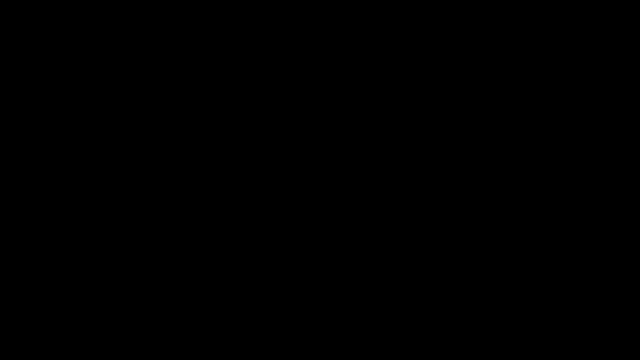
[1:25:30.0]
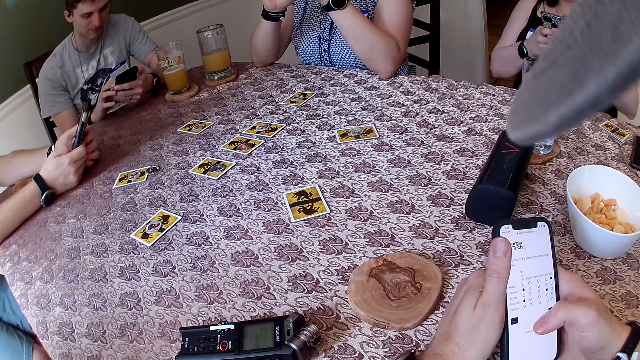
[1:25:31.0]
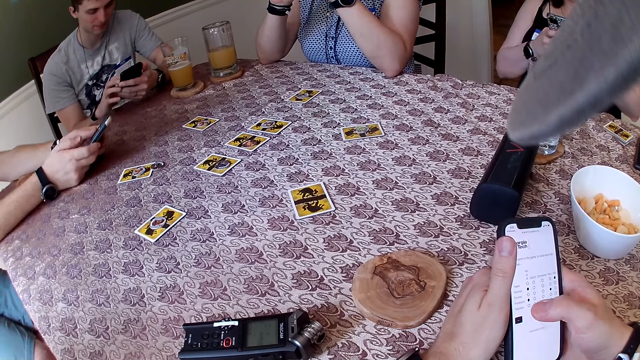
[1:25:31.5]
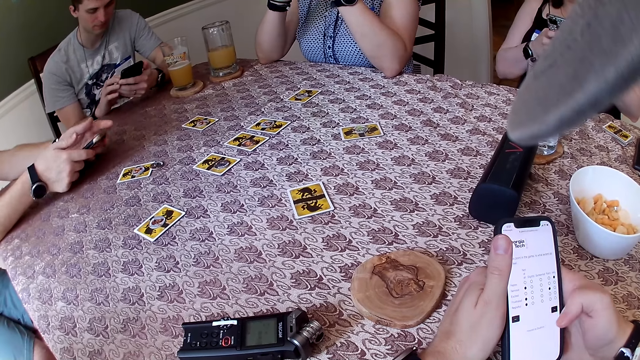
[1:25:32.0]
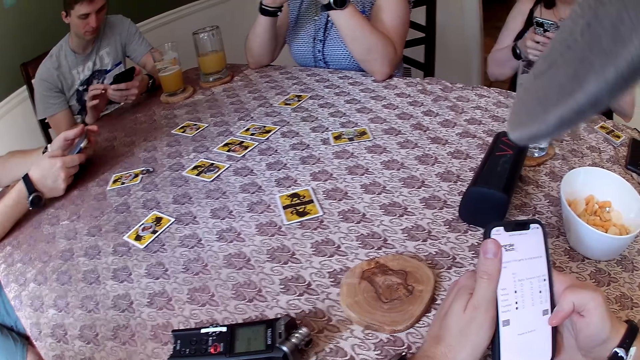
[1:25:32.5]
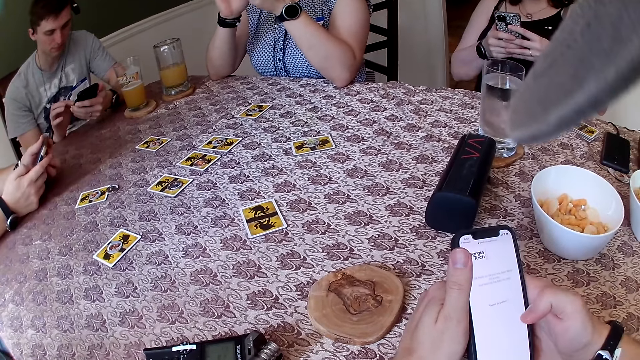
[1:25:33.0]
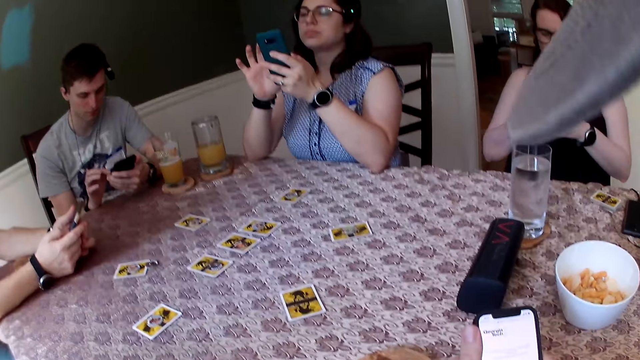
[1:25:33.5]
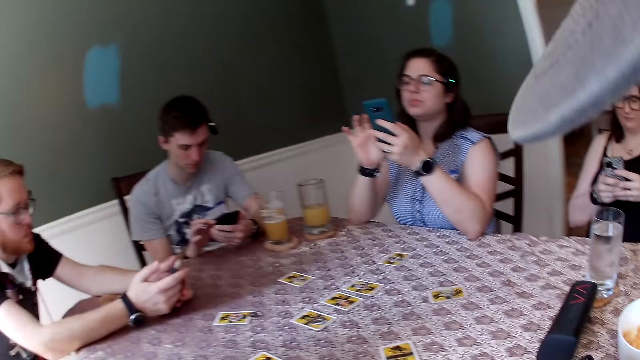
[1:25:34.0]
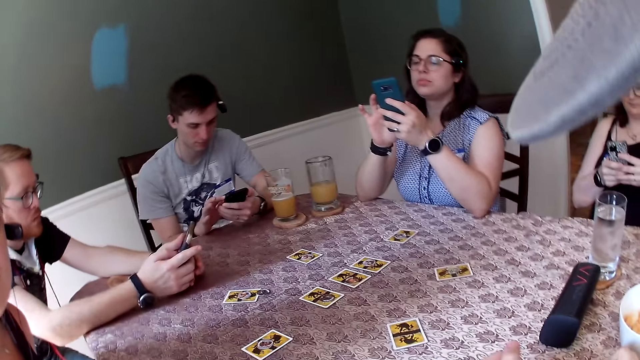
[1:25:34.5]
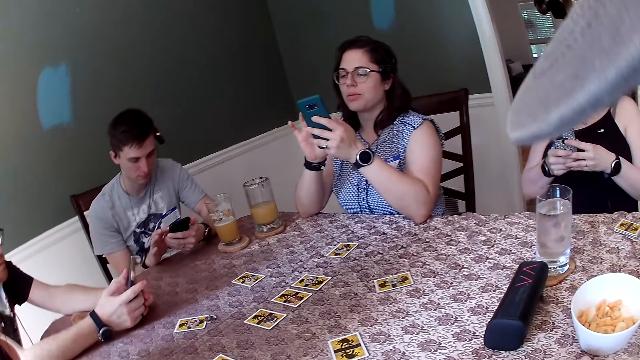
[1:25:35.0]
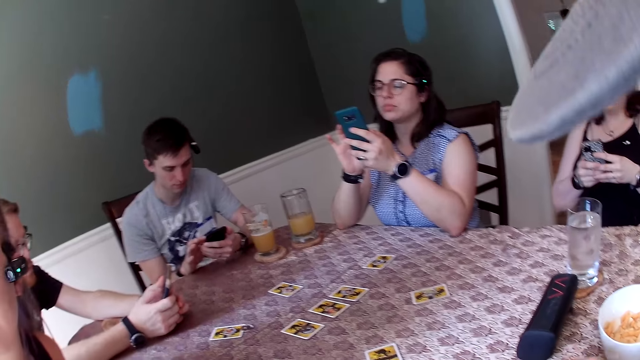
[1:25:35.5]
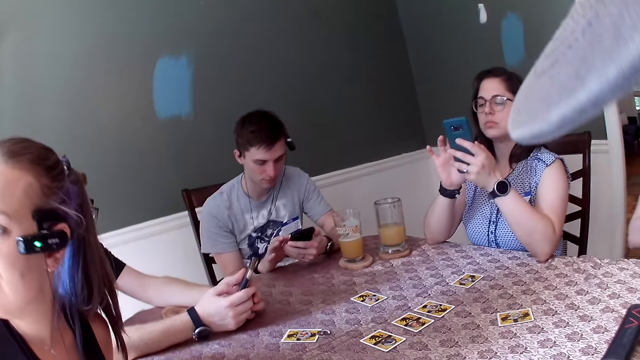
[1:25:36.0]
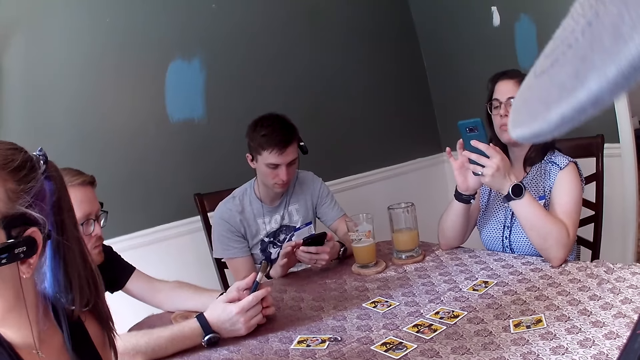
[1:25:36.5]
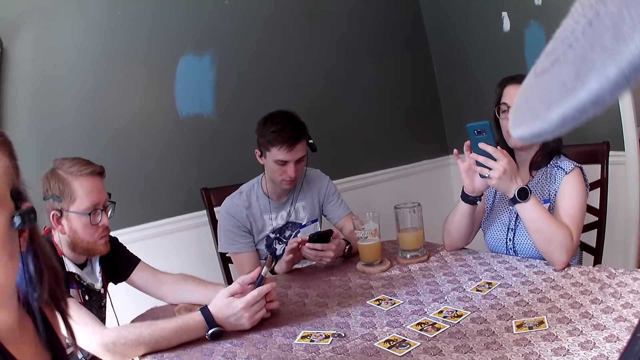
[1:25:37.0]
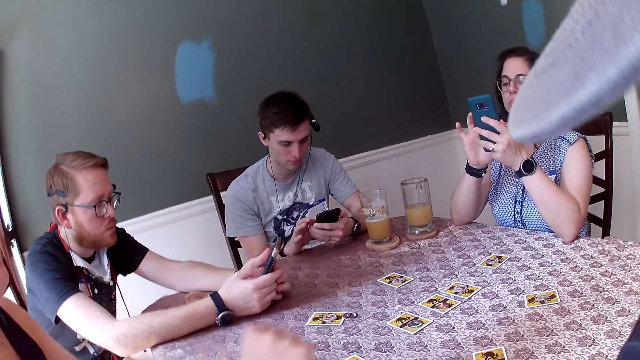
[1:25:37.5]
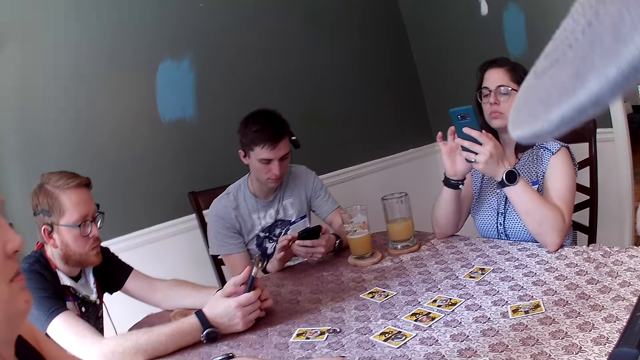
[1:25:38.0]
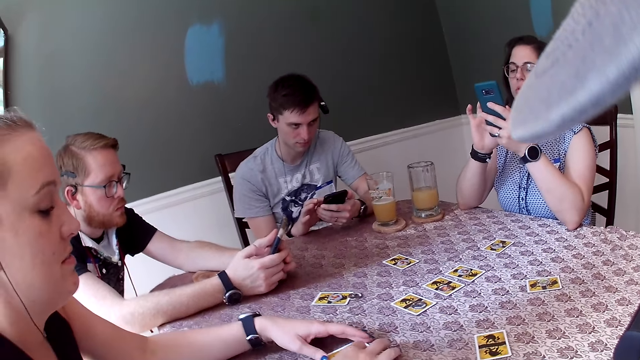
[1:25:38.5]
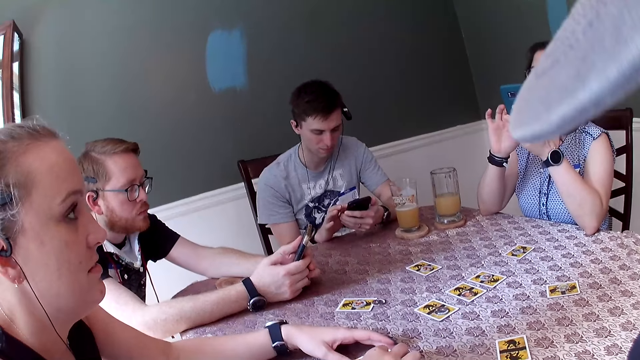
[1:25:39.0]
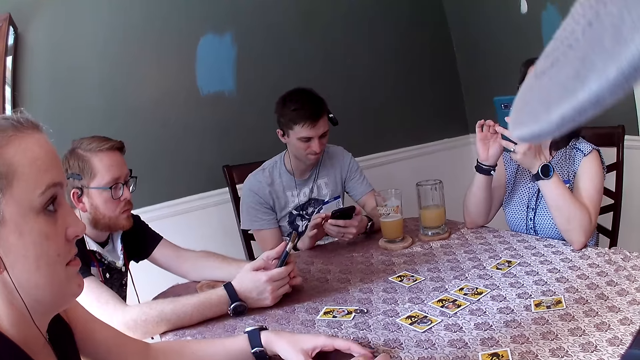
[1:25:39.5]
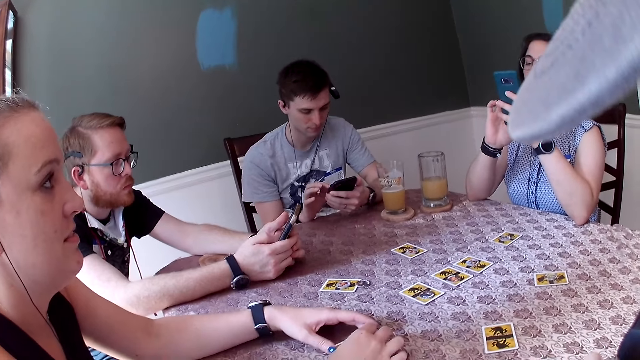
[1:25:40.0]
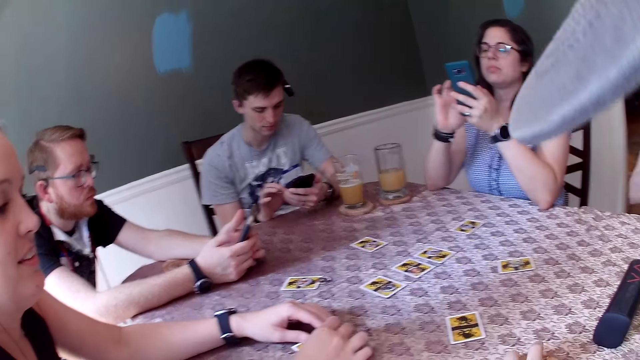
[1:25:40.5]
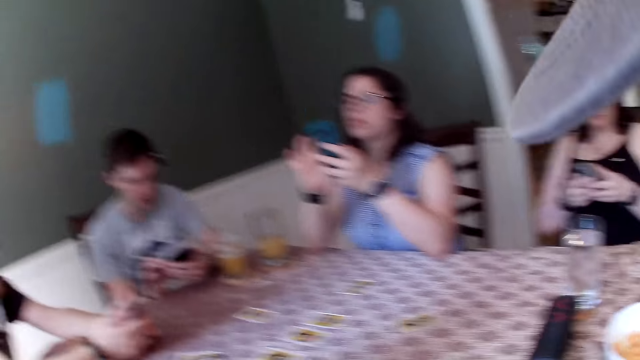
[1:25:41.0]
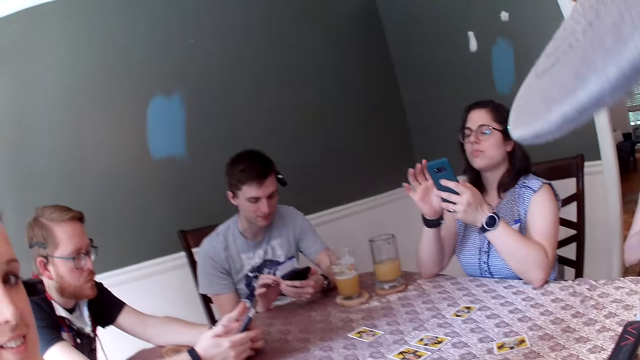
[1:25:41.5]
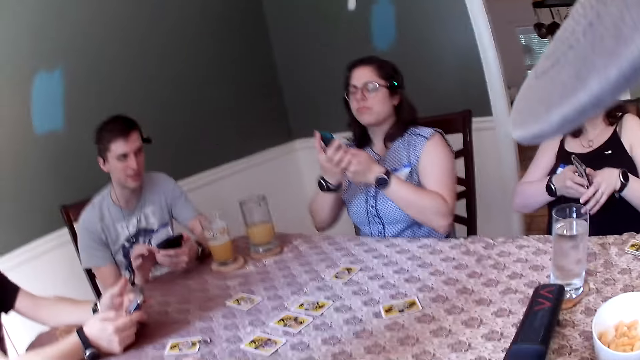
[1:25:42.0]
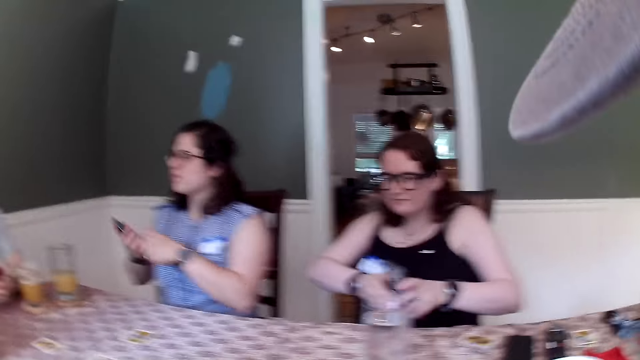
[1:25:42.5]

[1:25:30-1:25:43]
A man uses a phone. Another man uses a phone. Three women use phones. The camera wearer uses a phone. They converse with the three women and the two men.

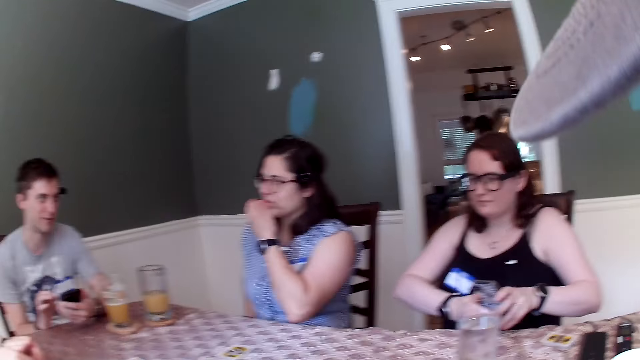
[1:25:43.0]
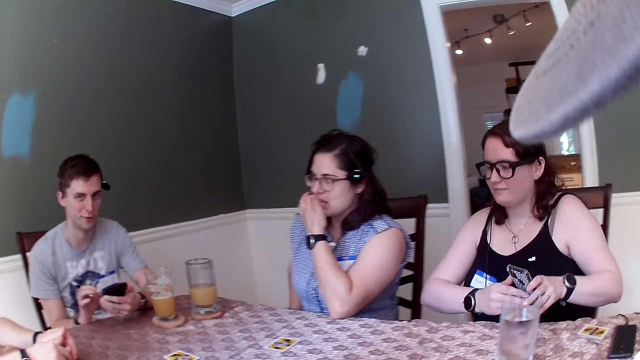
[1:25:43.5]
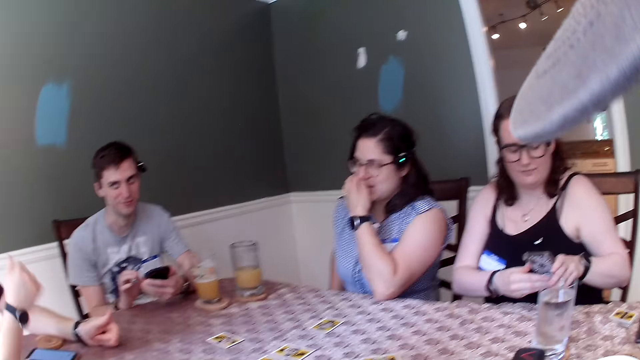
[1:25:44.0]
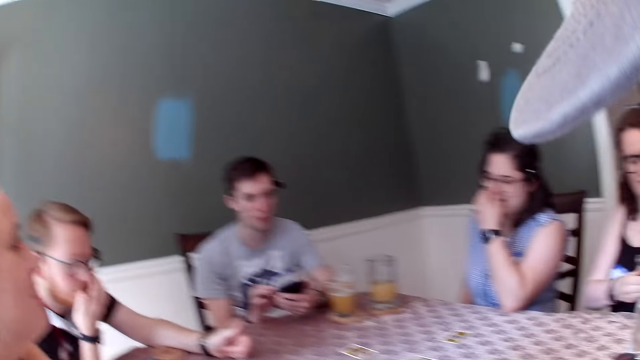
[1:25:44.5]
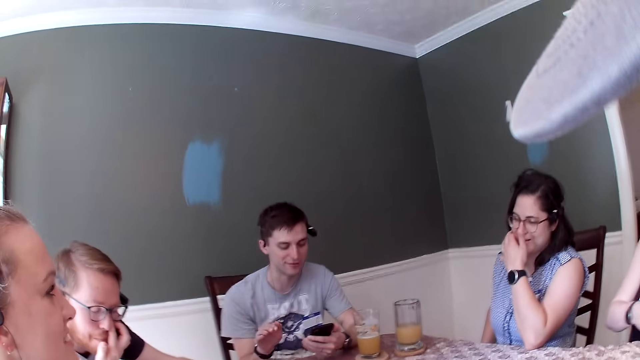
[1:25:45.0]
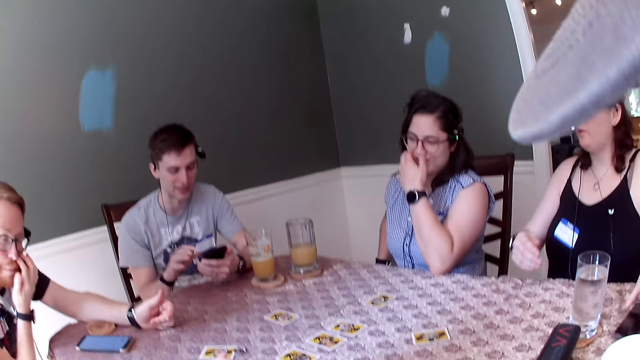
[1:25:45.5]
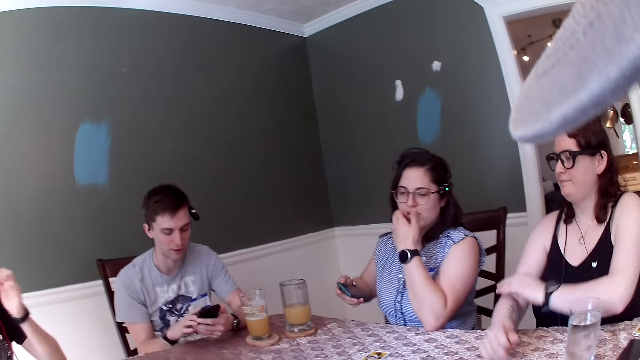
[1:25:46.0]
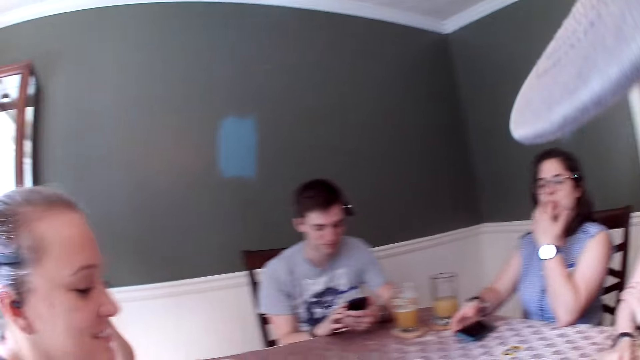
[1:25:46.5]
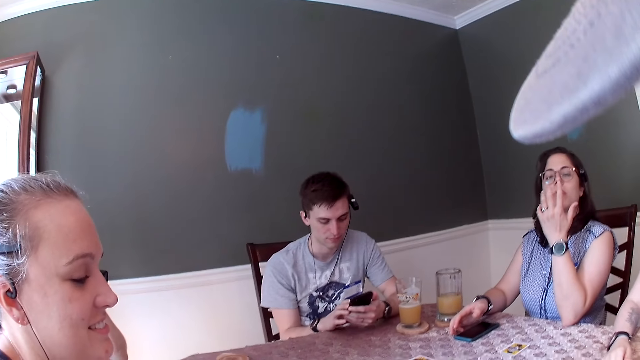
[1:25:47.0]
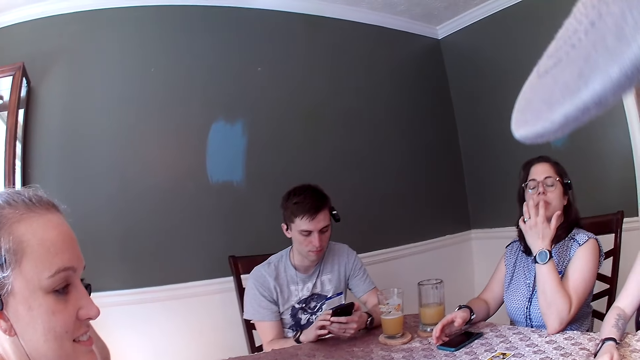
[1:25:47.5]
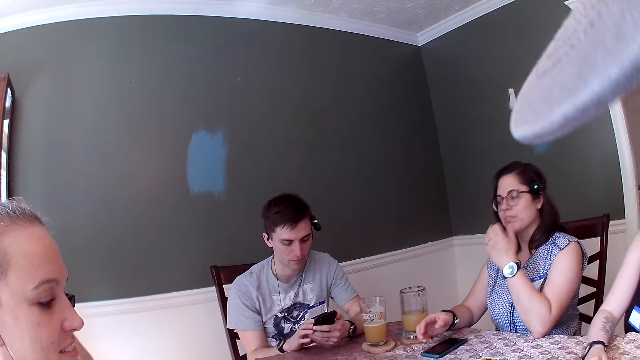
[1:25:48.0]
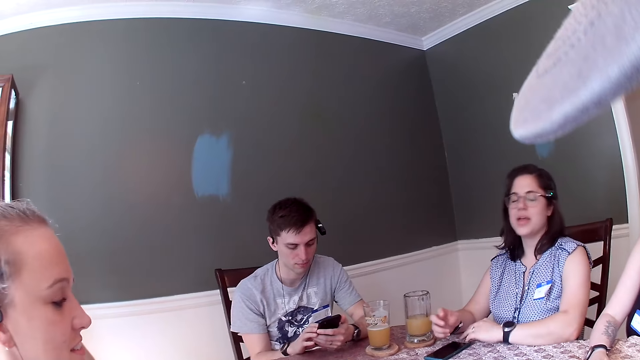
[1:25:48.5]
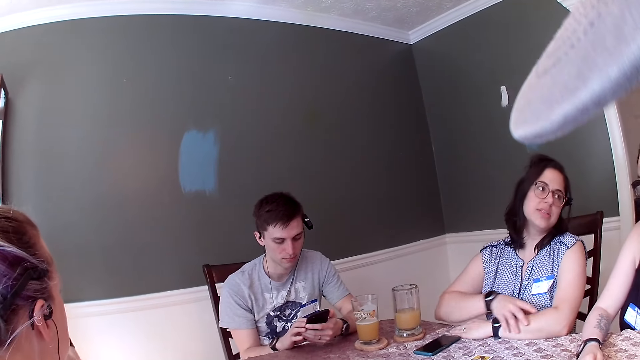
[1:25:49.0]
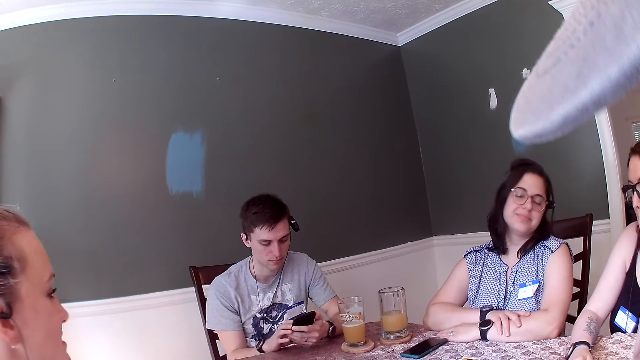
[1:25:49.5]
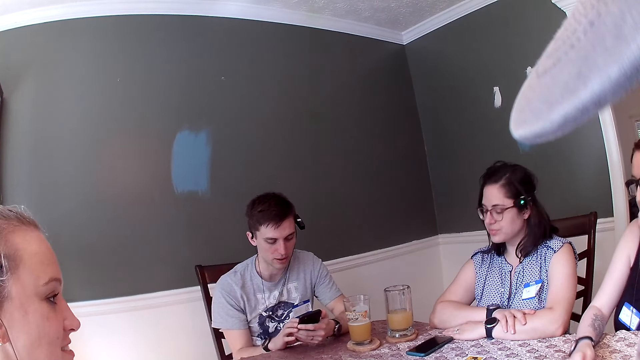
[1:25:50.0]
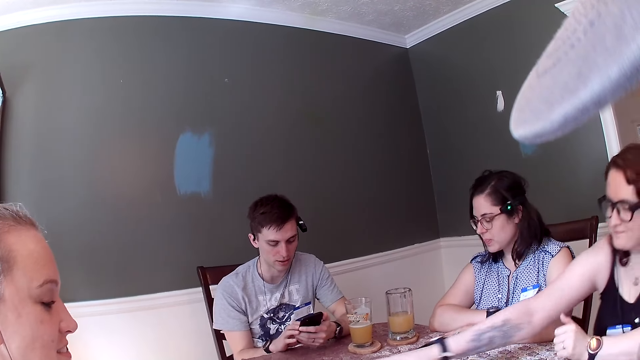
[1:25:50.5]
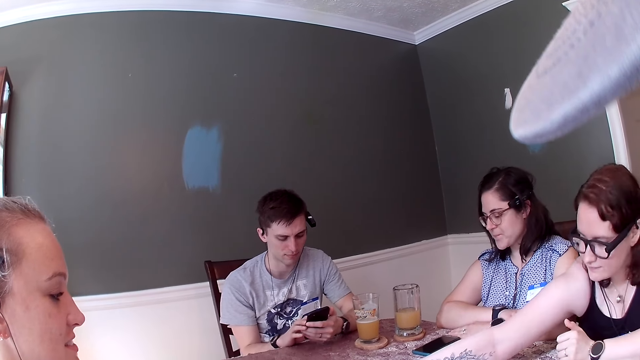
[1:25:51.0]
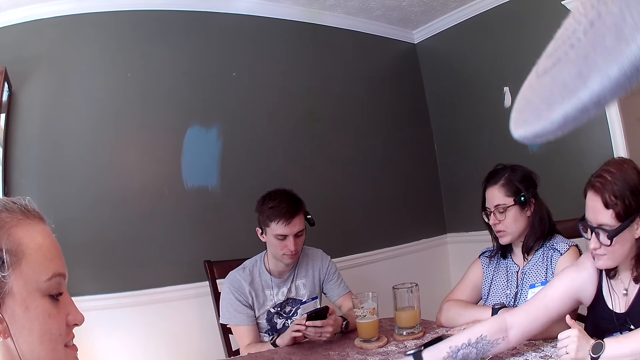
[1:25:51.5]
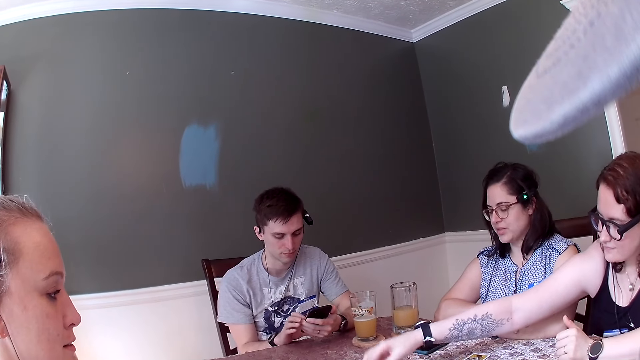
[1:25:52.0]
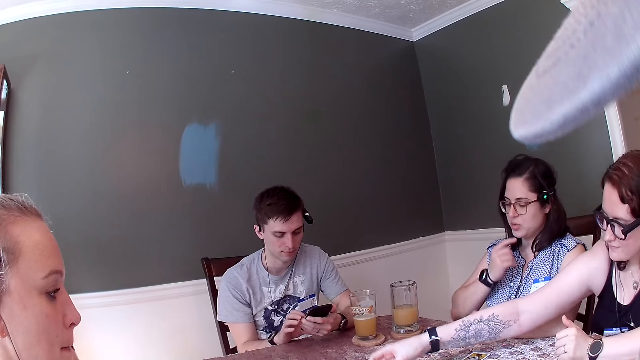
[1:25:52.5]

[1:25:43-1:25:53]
A woman drops the phone on the phone with her right hand. Another woman adjusts cards on the table with her right hand.
